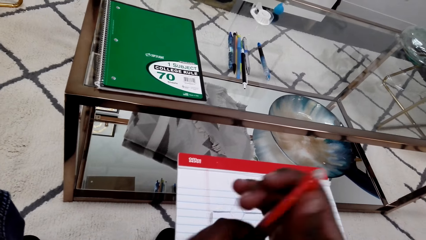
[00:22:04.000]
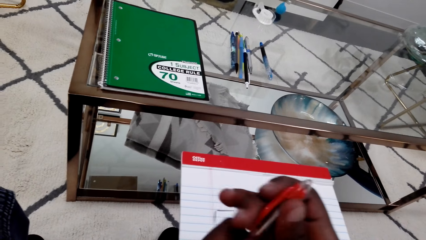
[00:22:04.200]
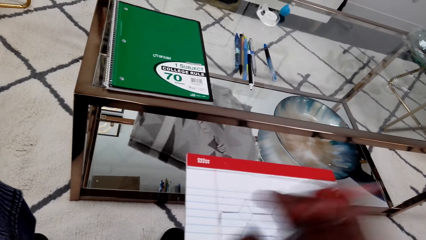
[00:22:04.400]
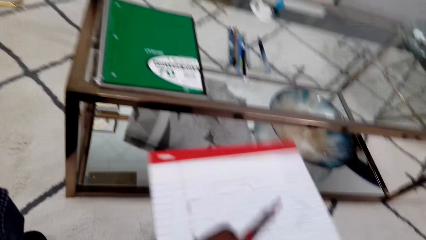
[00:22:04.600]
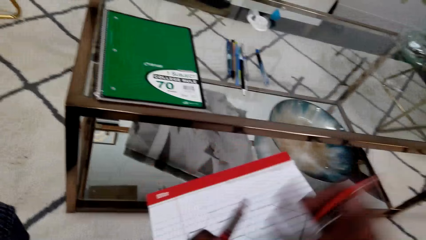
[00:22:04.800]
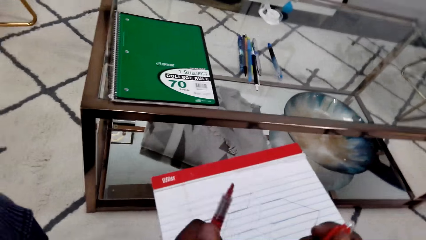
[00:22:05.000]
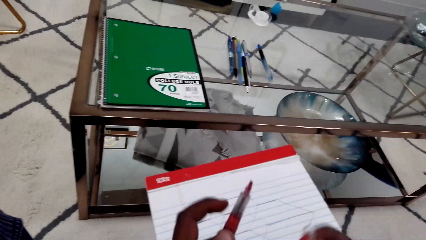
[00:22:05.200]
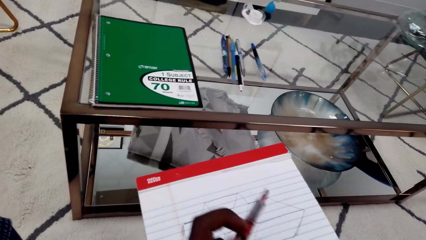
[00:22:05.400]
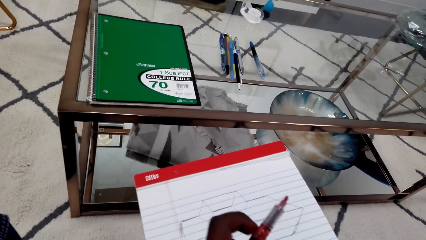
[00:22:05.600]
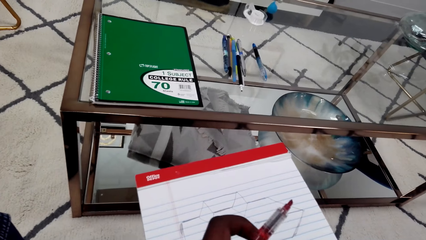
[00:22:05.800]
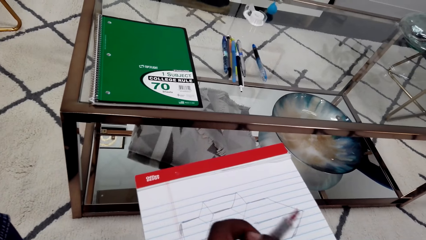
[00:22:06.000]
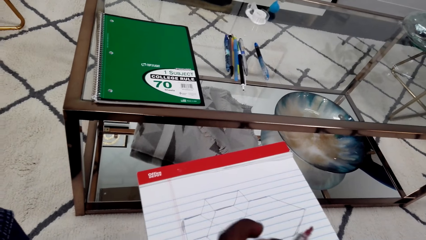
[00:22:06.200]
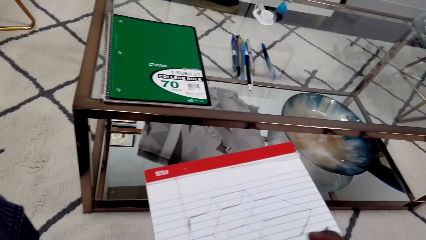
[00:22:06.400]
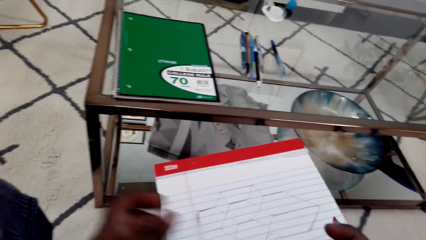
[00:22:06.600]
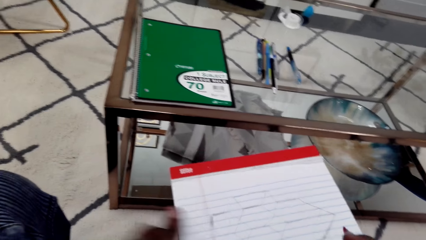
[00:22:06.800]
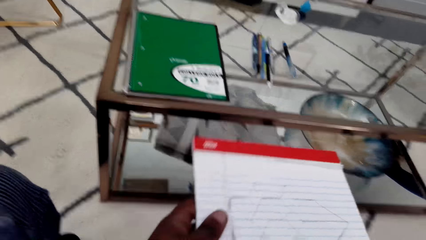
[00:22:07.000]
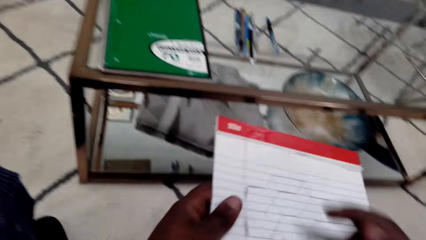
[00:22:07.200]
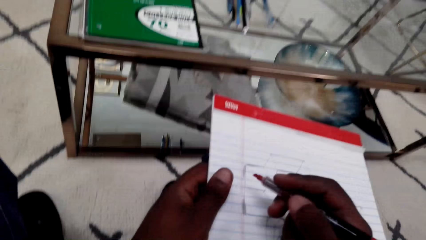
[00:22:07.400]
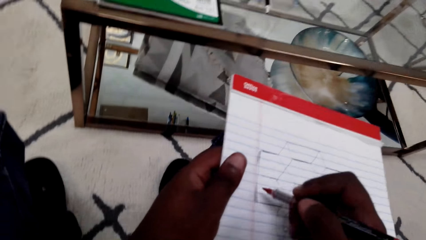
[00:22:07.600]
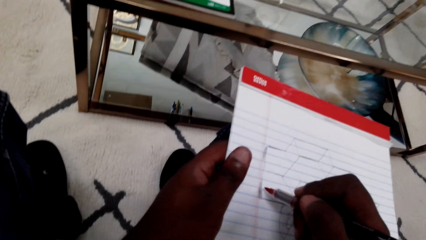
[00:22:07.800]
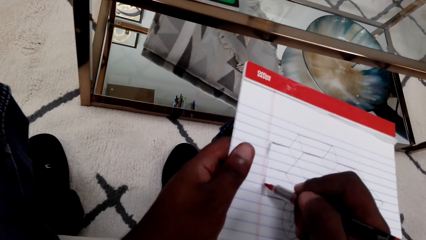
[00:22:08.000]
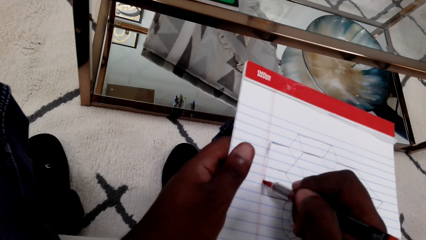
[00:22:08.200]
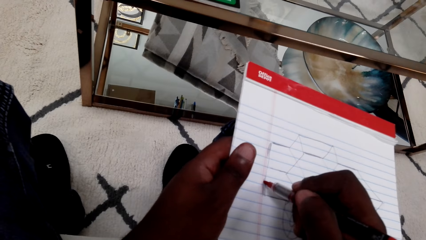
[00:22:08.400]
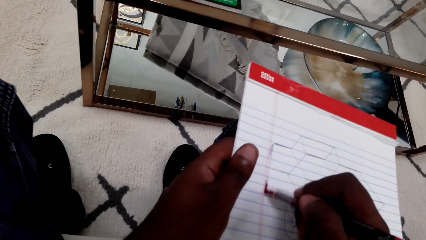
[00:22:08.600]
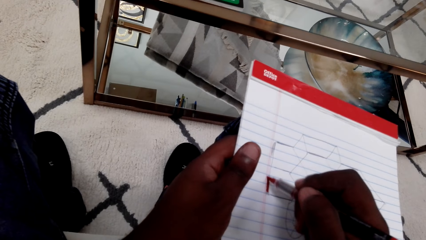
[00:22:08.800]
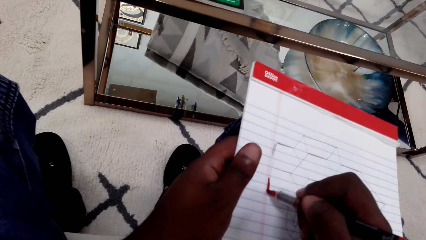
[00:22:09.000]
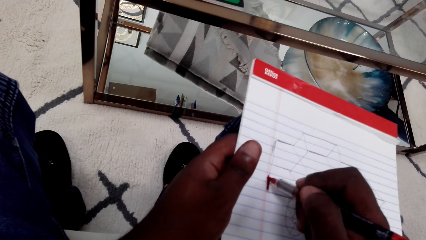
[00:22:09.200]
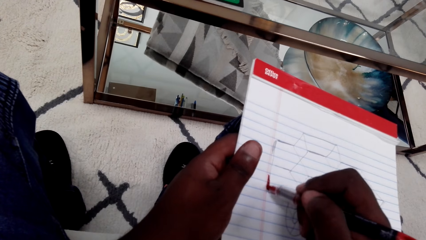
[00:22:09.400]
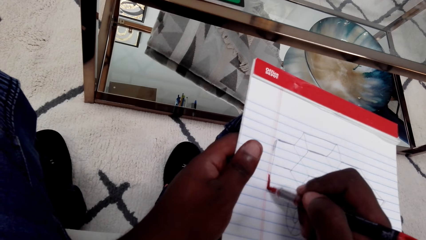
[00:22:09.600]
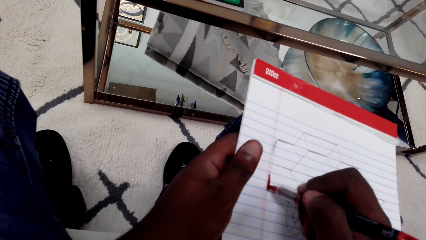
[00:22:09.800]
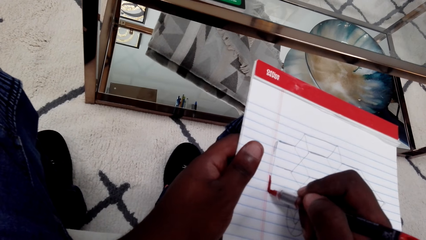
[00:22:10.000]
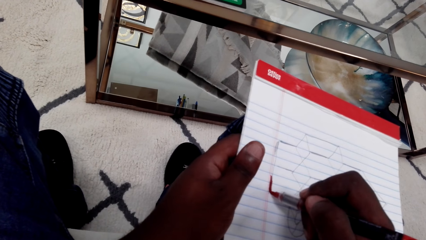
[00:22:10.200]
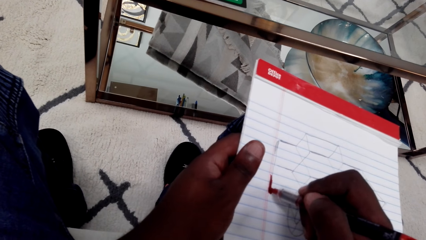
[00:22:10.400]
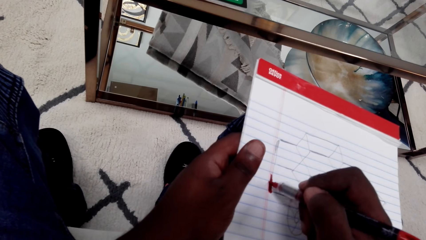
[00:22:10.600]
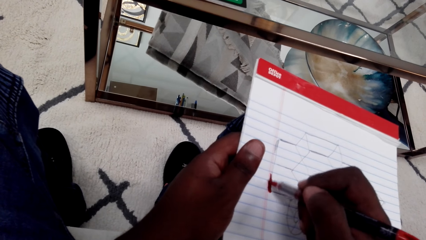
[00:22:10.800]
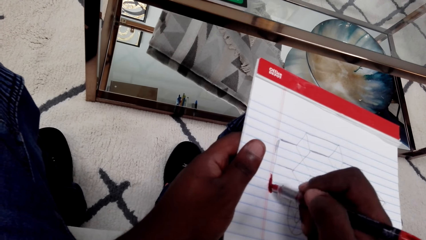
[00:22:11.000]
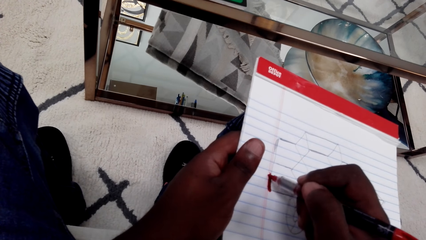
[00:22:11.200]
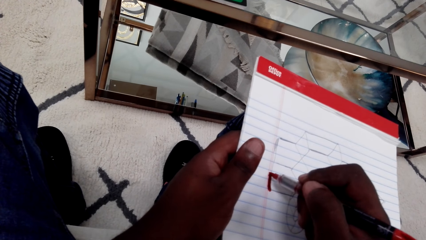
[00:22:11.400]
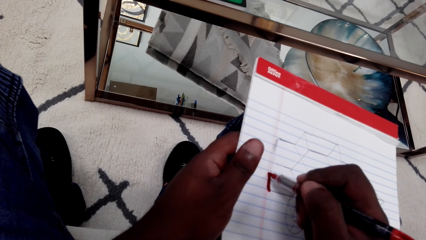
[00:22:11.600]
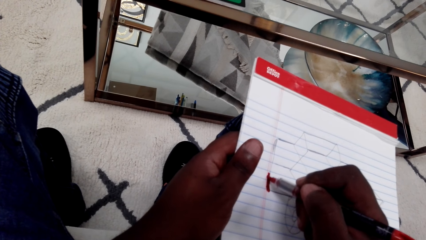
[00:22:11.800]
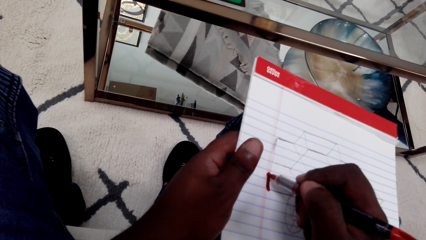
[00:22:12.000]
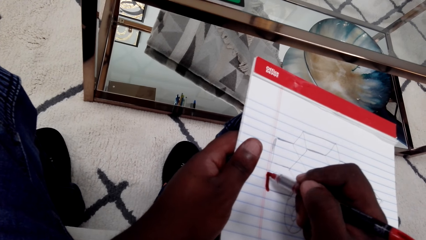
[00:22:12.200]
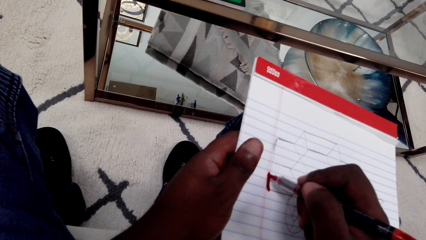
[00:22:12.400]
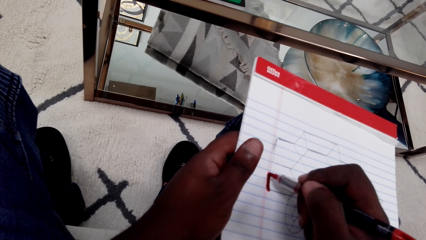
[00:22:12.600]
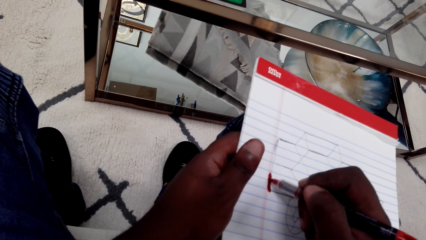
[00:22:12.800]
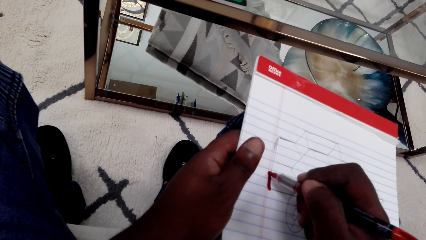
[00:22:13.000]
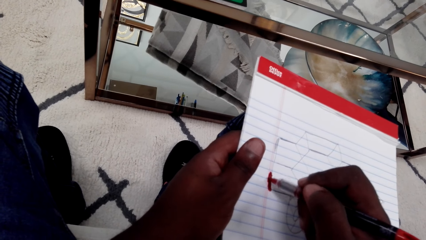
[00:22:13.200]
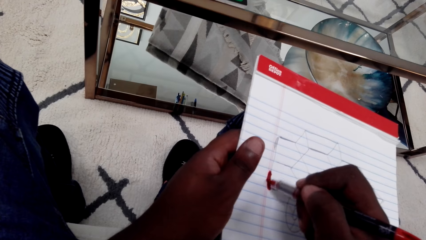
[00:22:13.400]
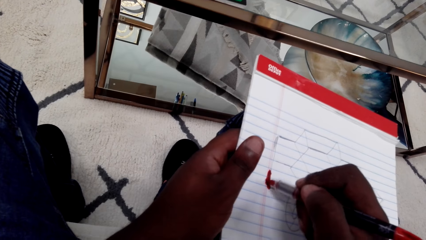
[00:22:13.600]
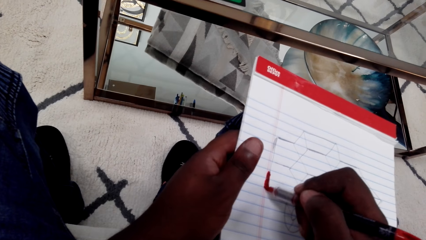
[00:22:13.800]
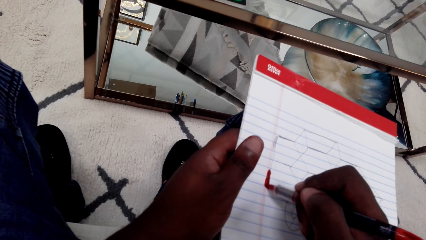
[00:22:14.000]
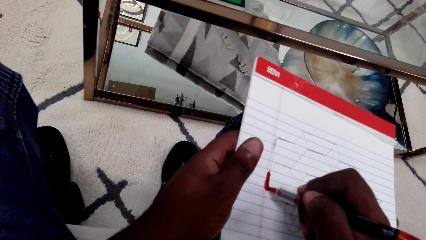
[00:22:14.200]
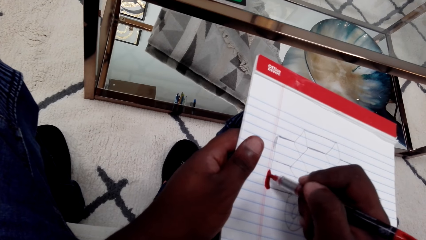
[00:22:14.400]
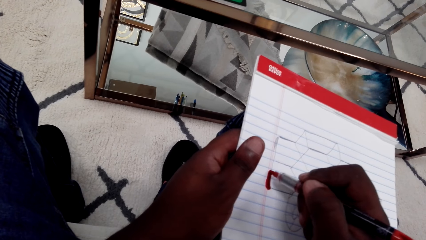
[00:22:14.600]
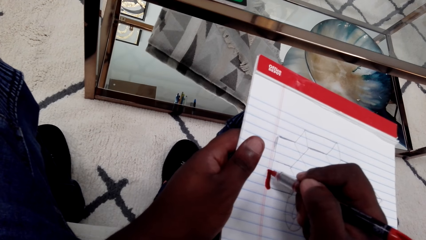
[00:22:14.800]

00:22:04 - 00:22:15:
The camera wearer opens the marker pen and pulls out a pen lid. They draw on the notepad with the marker pen.

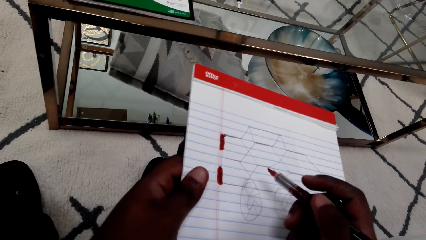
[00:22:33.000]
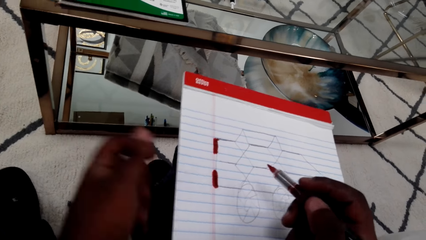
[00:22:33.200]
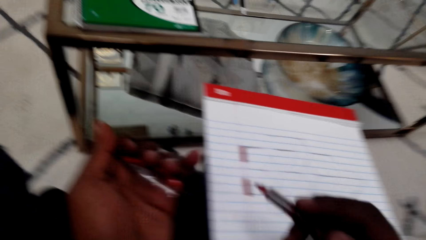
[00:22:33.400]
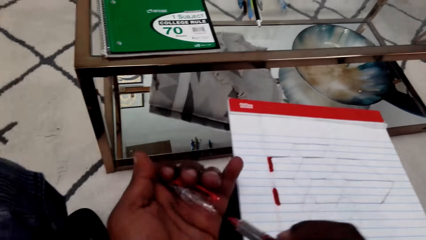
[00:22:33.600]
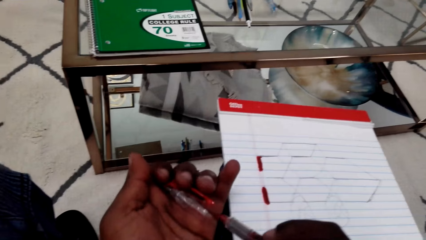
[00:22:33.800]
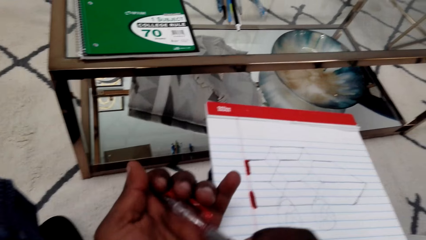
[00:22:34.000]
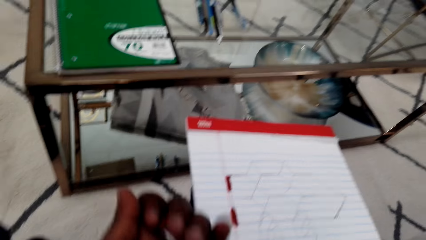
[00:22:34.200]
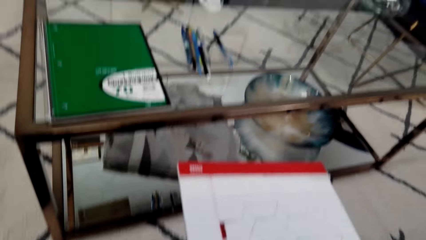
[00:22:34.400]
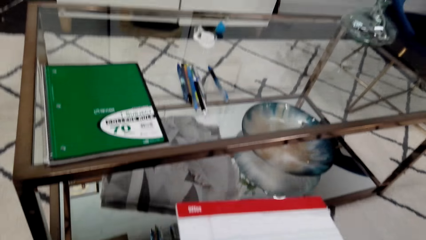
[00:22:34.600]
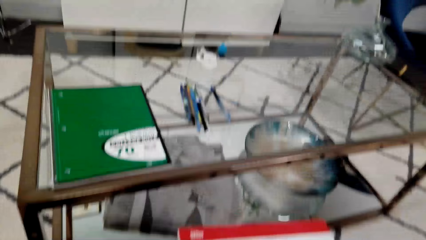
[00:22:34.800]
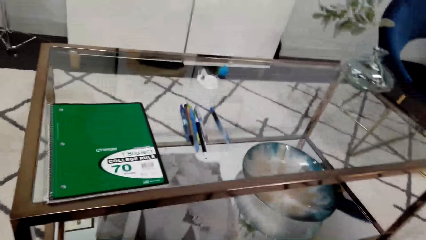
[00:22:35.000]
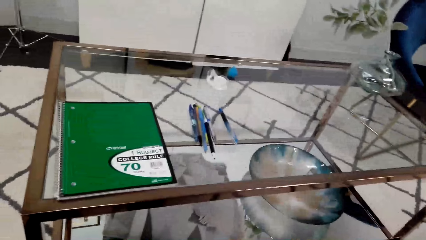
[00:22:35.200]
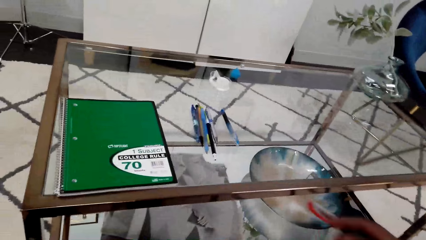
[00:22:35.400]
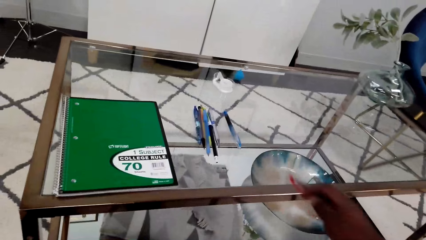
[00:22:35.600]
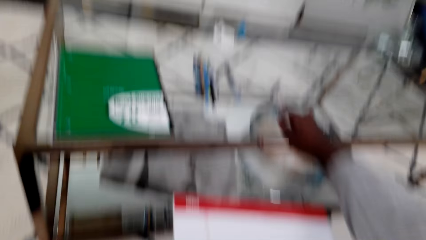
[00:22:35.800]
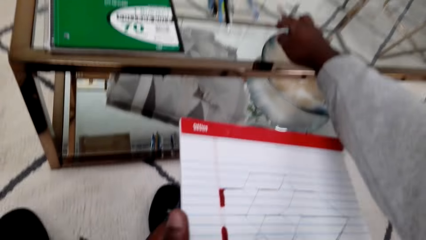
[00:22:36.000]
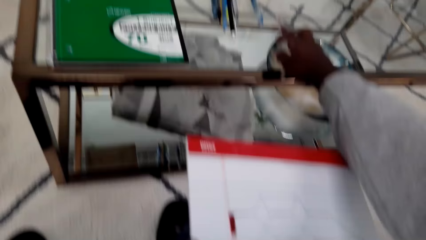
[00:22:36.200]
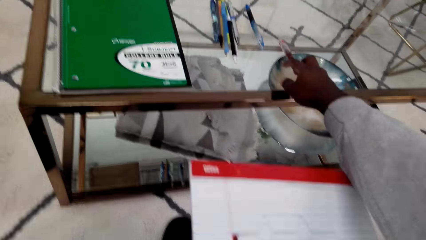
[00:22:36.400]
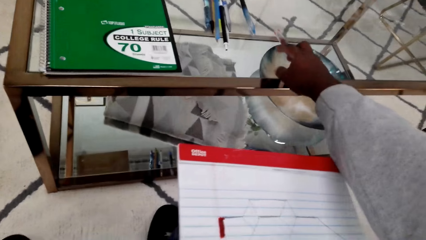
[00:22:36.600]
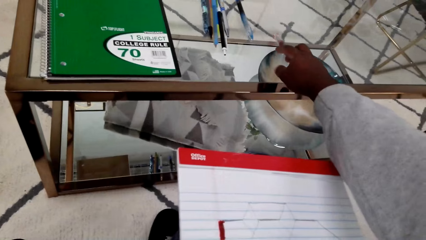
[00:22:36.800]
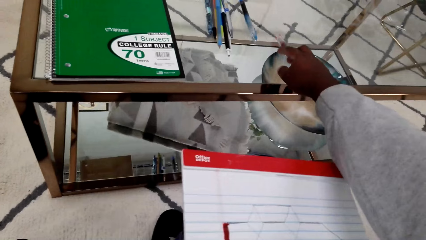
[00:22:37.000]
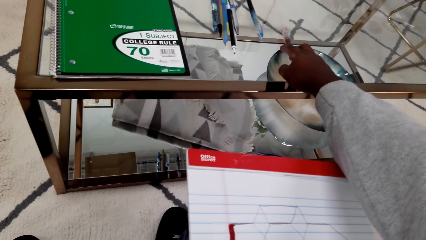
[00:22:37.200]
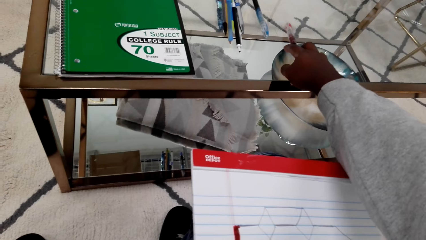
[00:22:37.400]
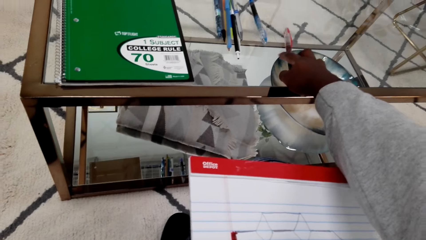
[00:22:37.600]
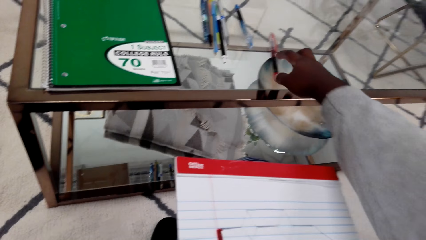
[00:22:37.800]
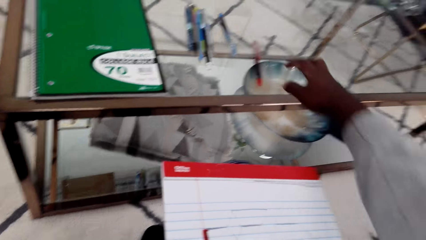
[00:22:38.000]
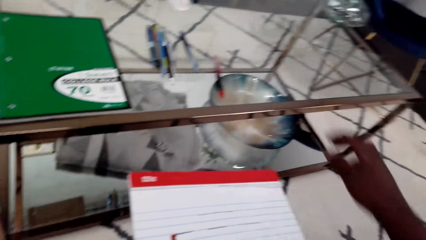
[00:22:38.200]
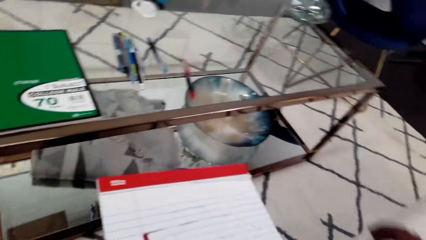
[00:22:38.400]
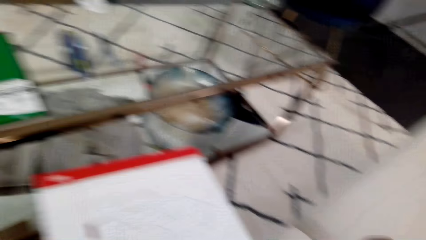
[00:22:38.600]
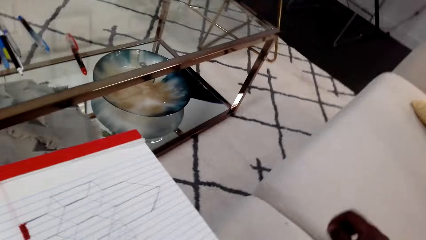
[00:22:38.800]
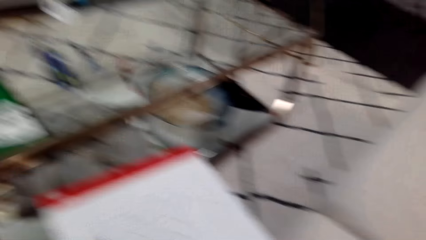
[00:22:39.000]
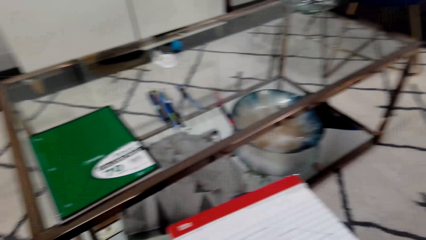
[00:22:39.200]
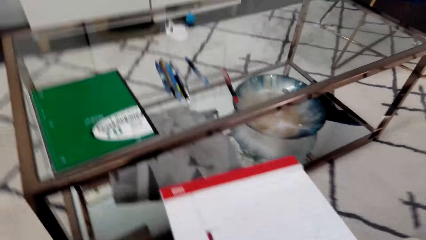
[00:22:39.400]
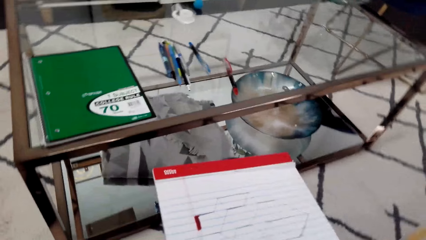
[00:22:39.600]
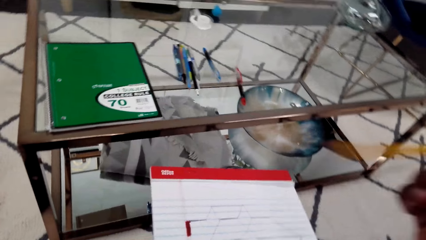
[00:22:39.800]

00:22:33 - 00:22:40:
The camera wearer closes the marker pen with a lid. They put the marker pen on the table.
